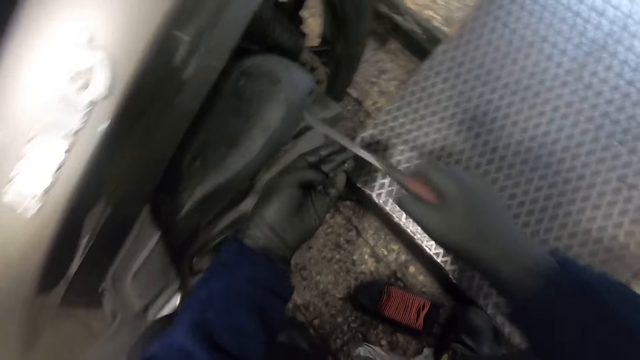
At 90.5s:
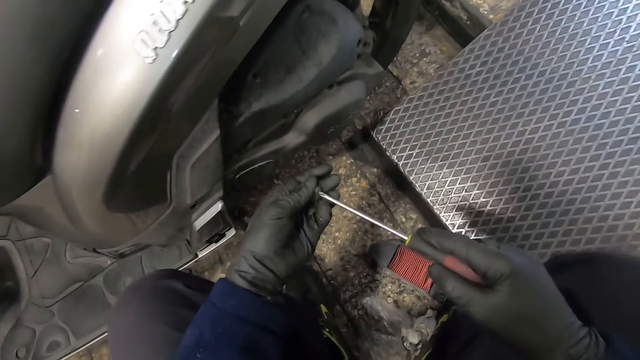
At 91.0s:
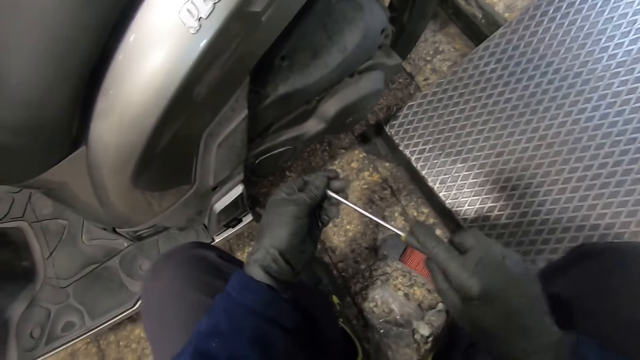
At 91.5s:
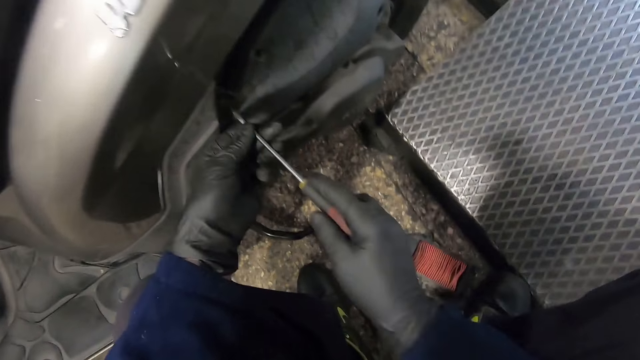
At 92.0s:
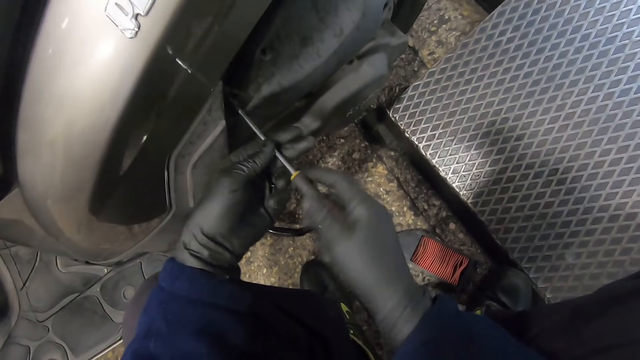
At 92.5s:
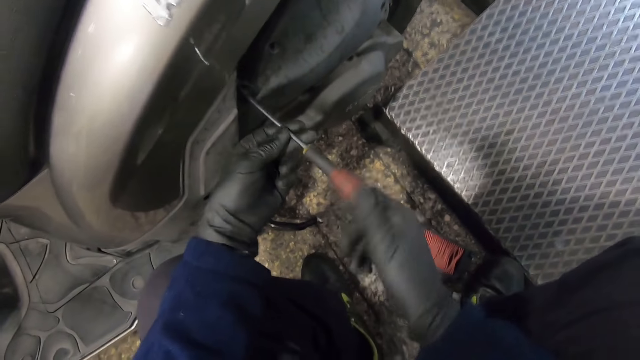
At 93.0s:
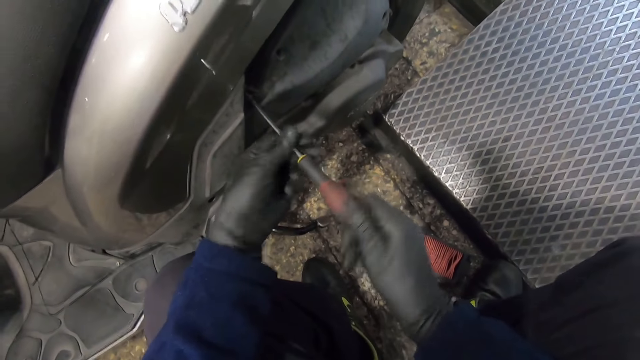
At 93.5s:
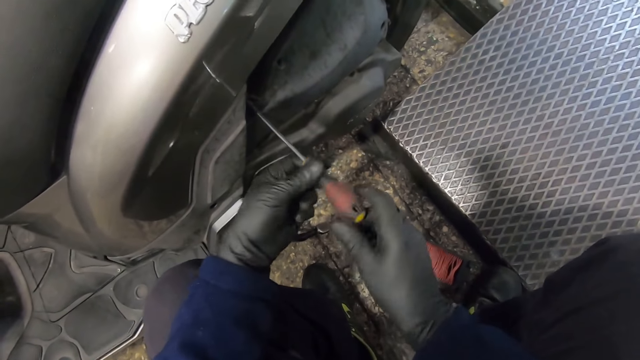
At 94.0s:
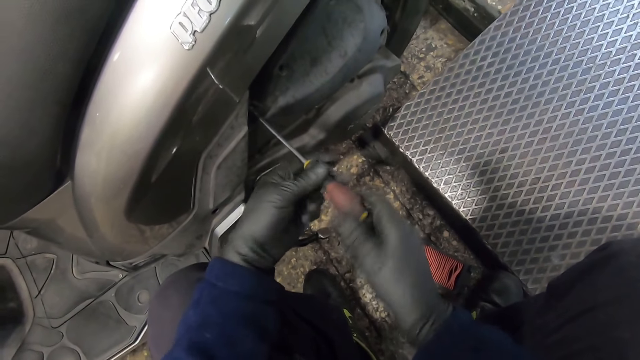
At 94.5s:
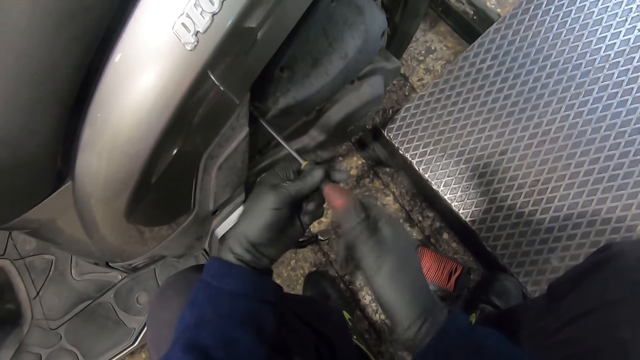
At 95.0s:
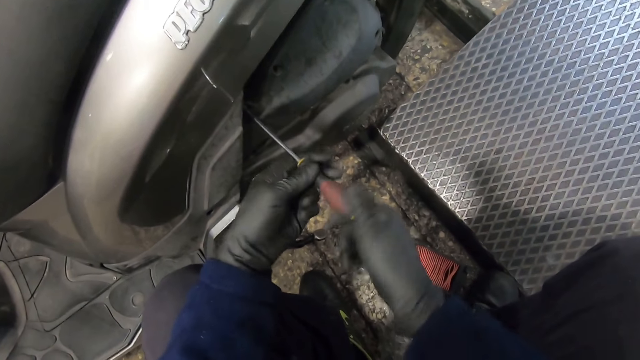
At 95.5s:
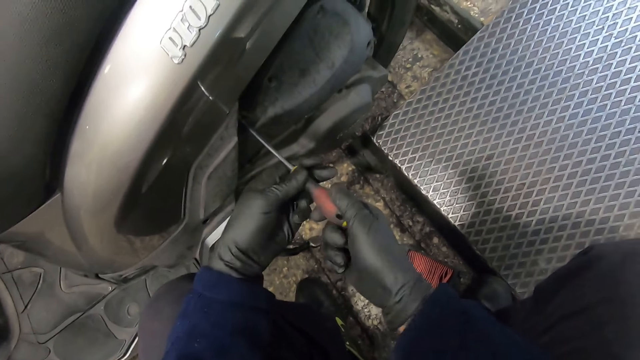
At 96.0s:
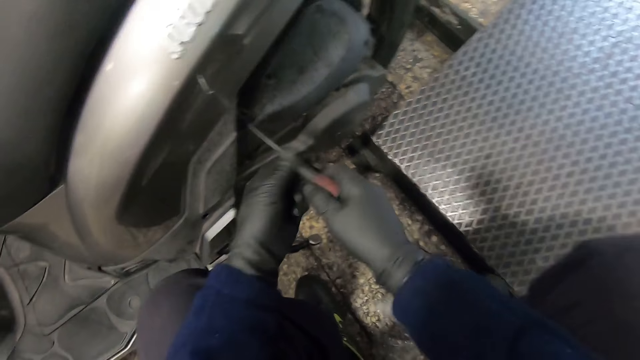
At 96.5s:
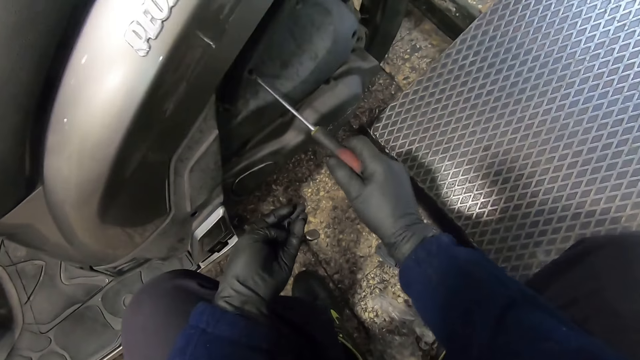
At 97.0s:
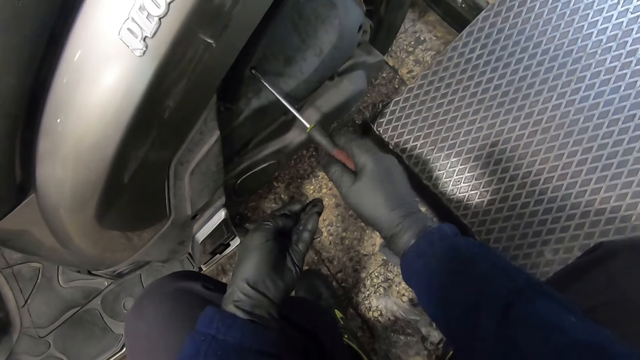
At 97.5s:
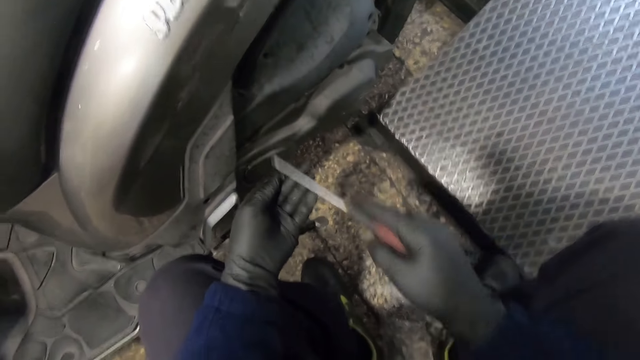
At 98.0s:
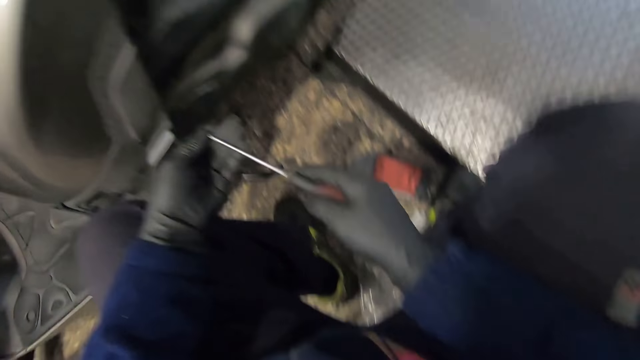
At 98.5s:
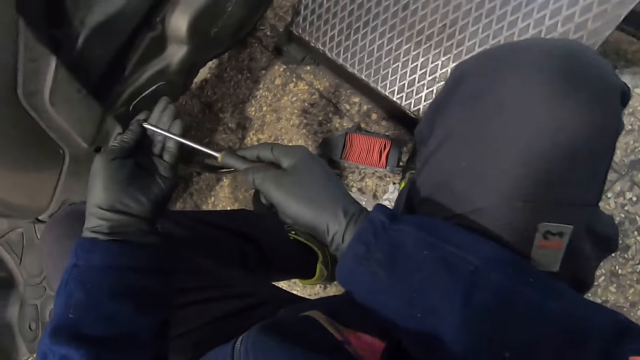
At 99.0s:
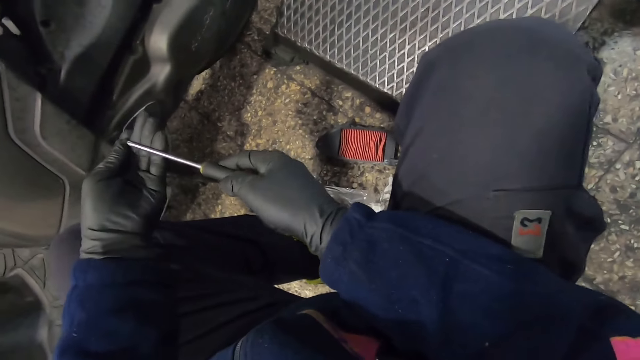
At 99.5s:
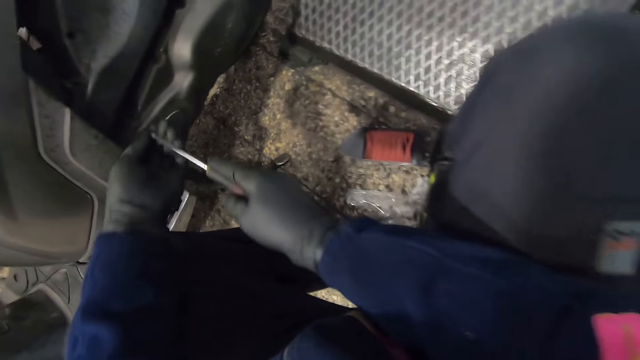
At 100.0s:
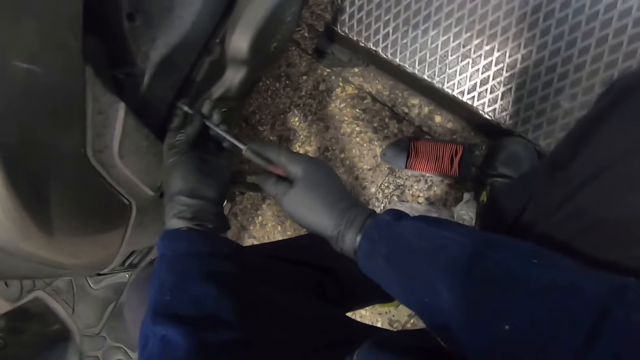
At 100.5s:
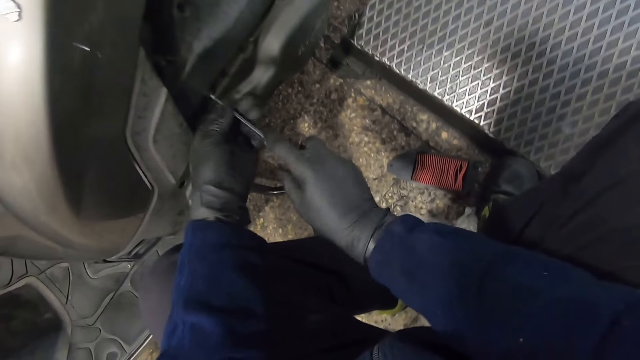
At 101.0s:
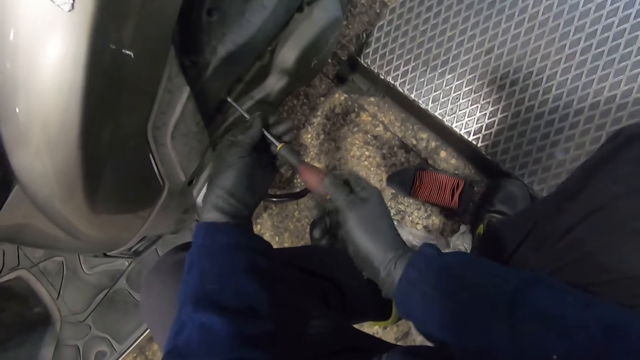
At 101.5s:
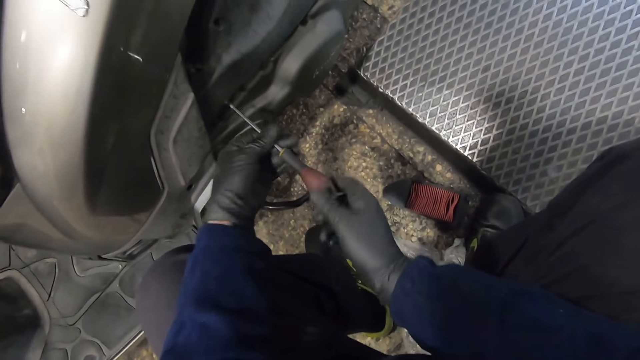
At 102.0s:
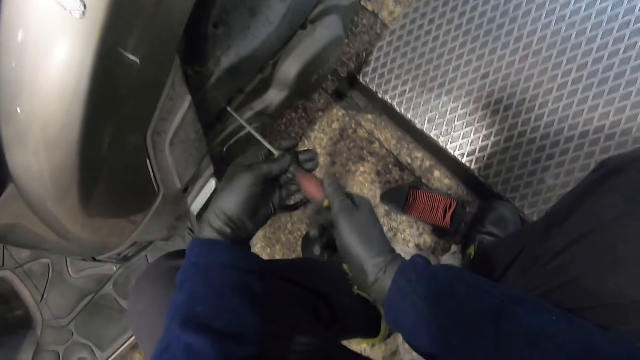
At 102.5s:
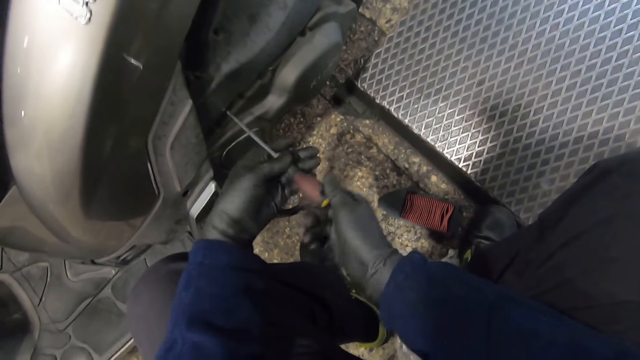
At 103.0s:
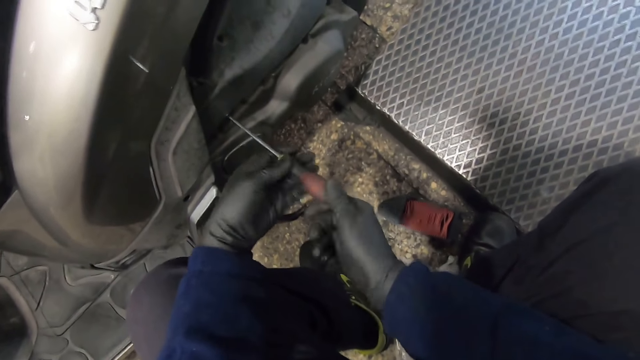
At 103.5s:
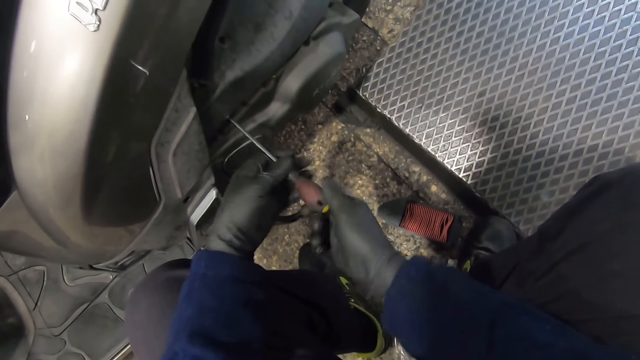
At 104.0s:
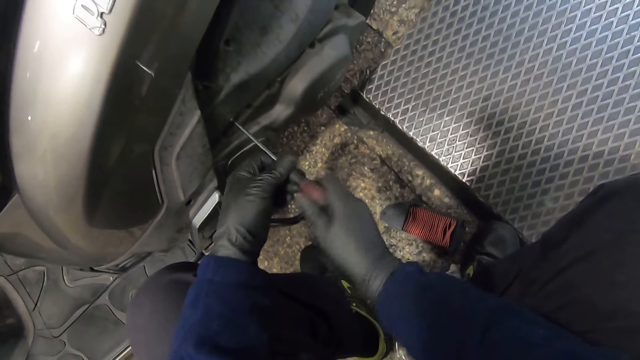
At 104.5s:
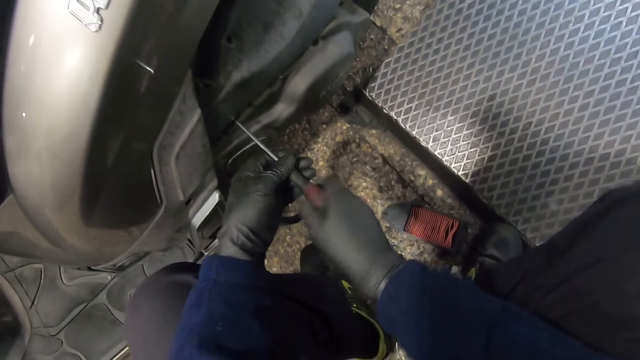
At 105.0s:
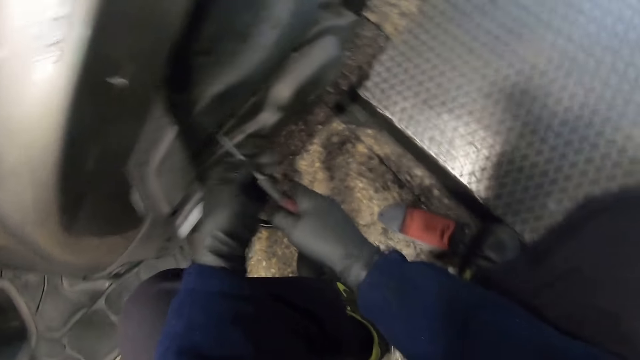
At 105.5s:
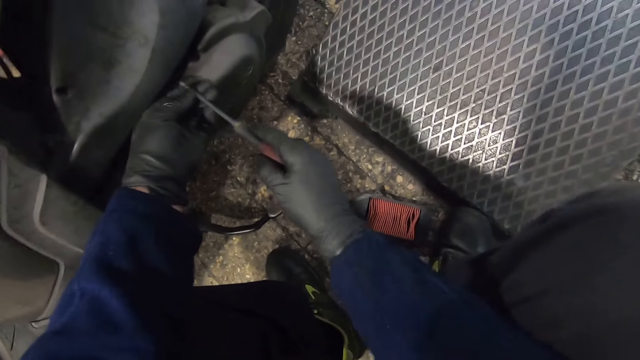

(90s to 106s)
The camera wearer puts the screw in his gloved left hand on the screwdriver in his gloved right hand. He screws in the screw into the case on the motorbike with the screwdriver in both gloved hands. He tightens the screw with the screwdriver. He puts the screw in his gloved left hand on the screwdriver in his gloved right hand. He screws in the screw into the case on the motorbike with the screwdriver in both gloved hands.

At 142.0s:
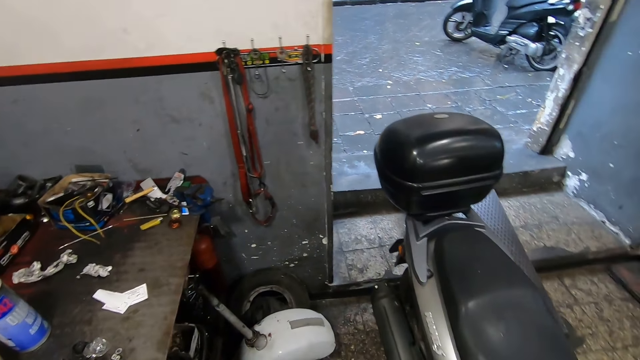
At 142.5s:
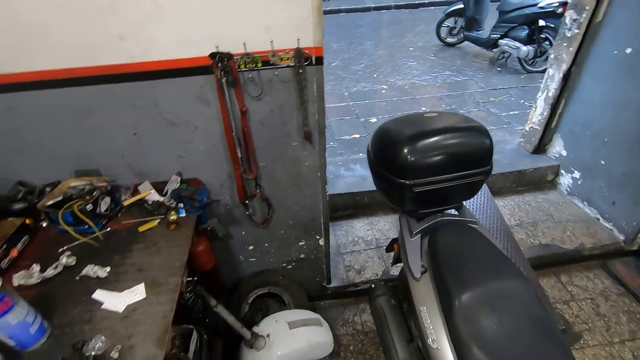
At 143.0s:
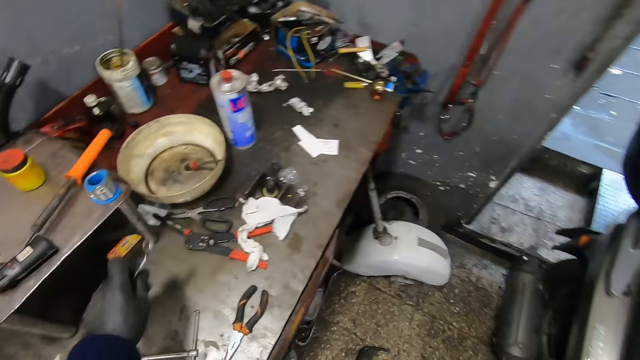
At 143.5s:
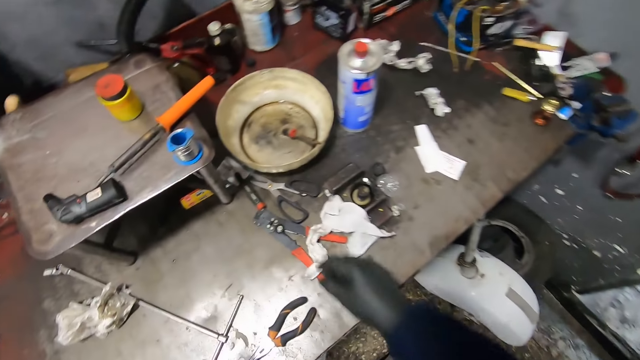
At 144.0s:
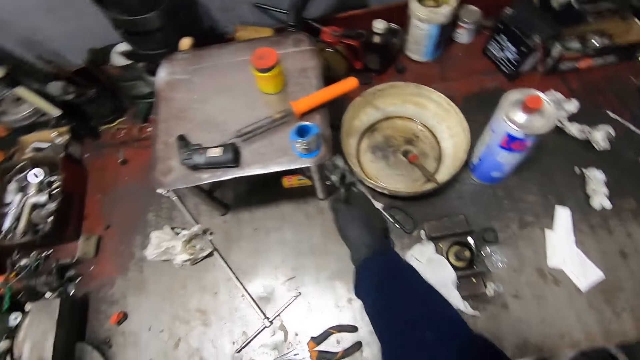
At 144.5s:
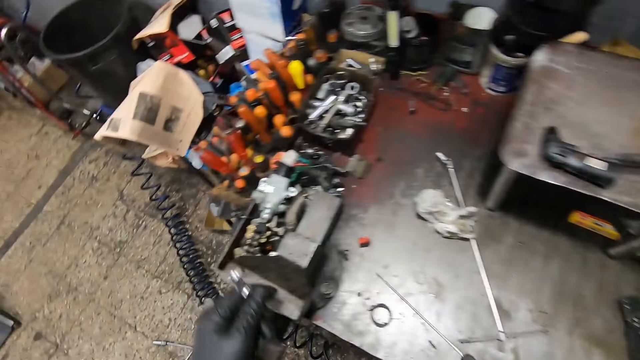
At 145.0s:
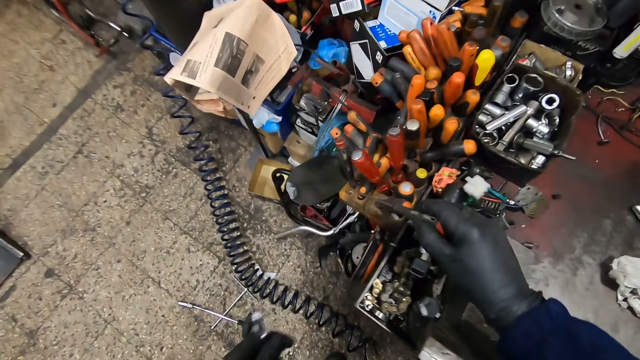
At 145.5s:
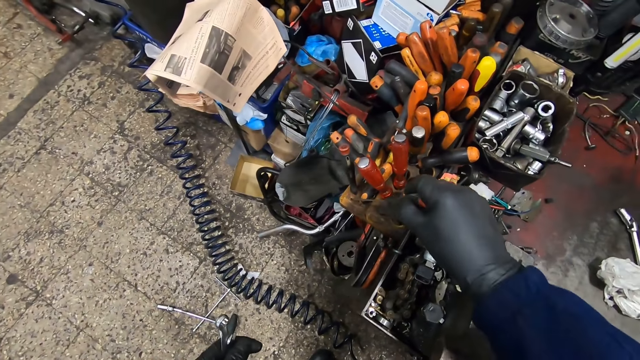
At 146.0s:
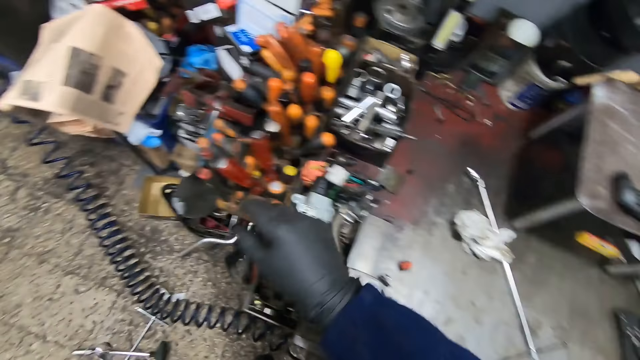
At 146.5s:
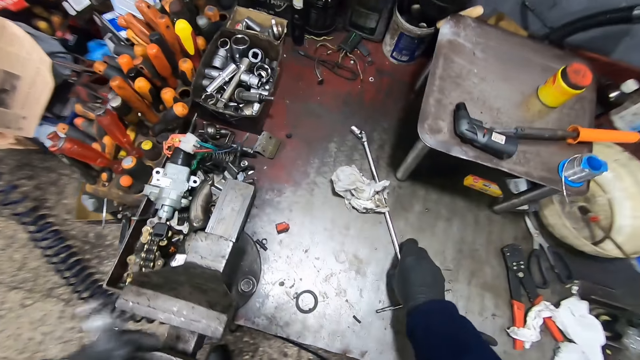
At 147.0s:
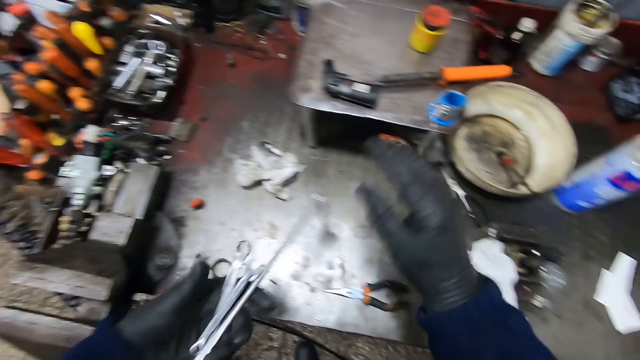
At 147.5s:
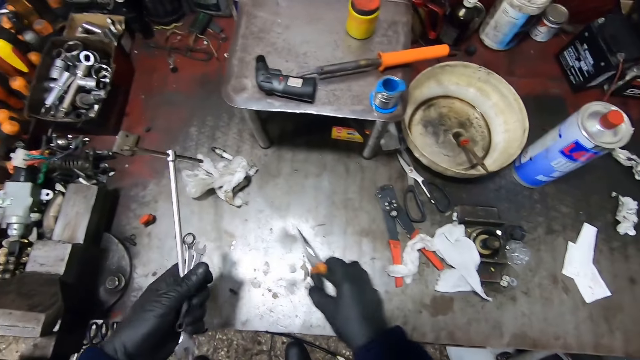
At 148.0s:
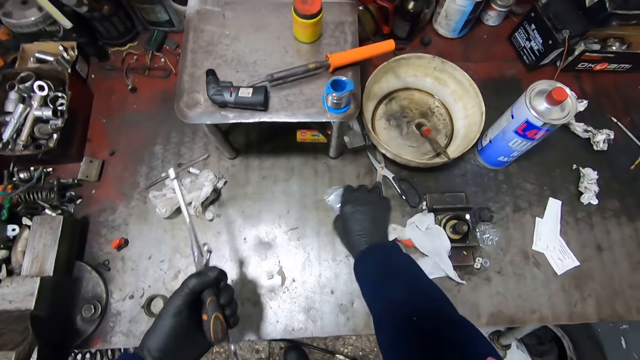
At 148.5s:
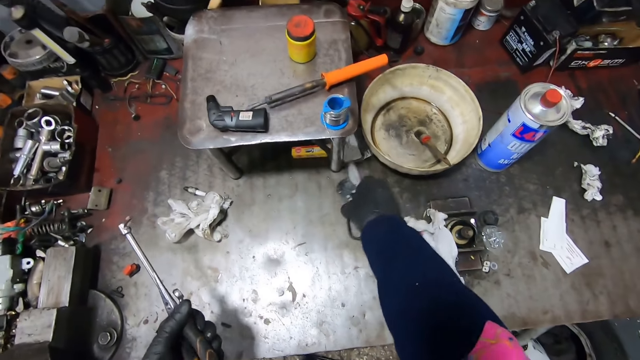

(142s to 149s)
The camera wearer picks a screwdriver from the work table with his gloved right hand. He puts the screwdriver in his gloved right hand in a hole on the work table. He picks a spanner from the work table with his gloved right hand and passes the spanner in his gloved right hand to his gloved left hand. He picks a plier from the work table with his gloved right hand and passes the plier from his gloved right hand to his gloved left hand. He picks a wire cutter from the work table with his gloved right hand. He picks a pair of scissors from the work table with his gloved right hand.
